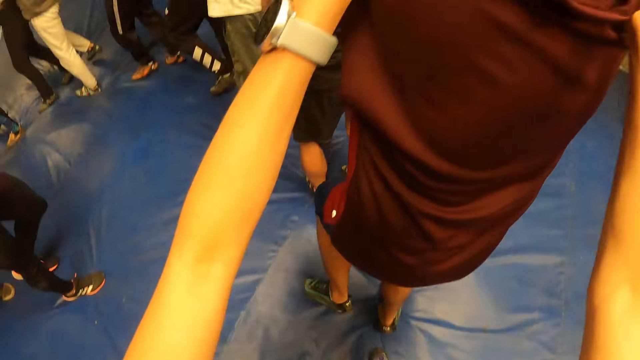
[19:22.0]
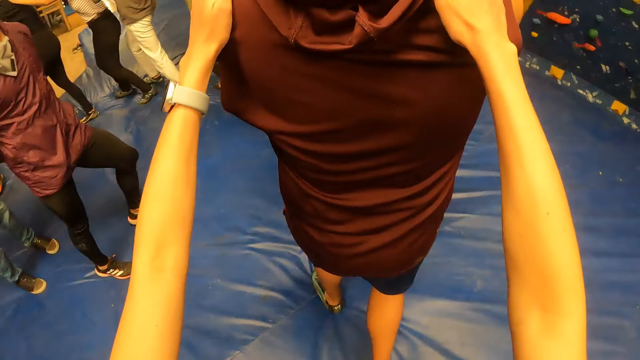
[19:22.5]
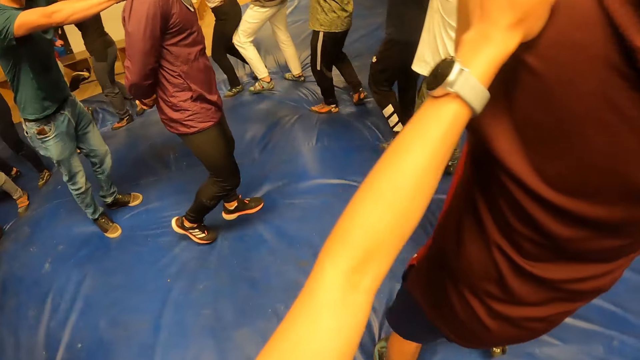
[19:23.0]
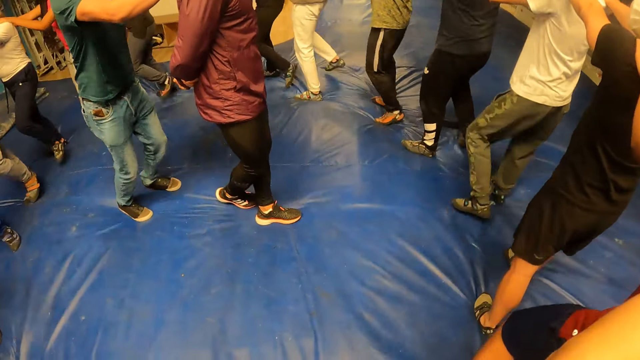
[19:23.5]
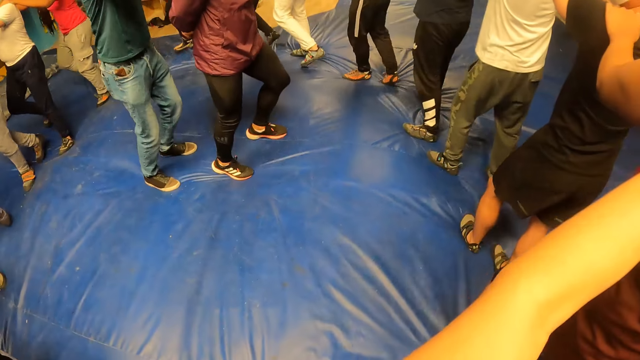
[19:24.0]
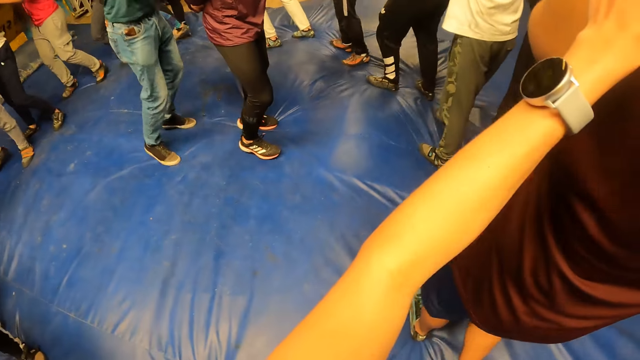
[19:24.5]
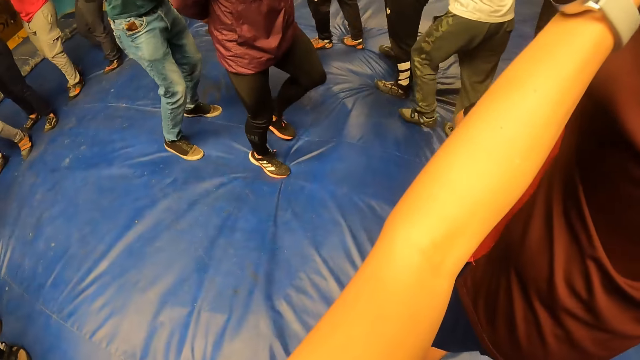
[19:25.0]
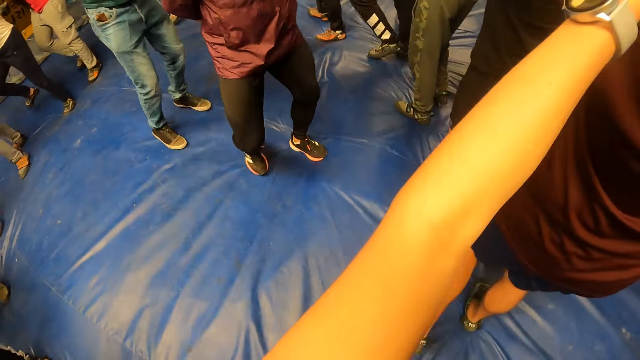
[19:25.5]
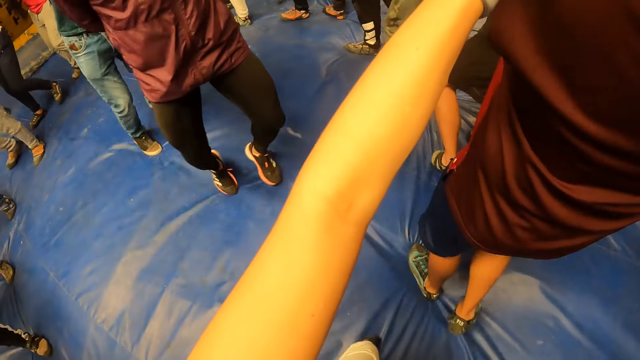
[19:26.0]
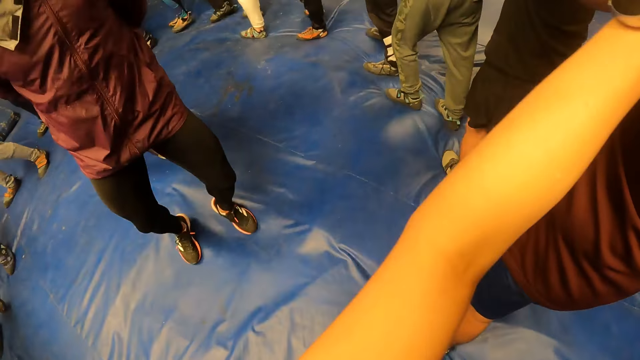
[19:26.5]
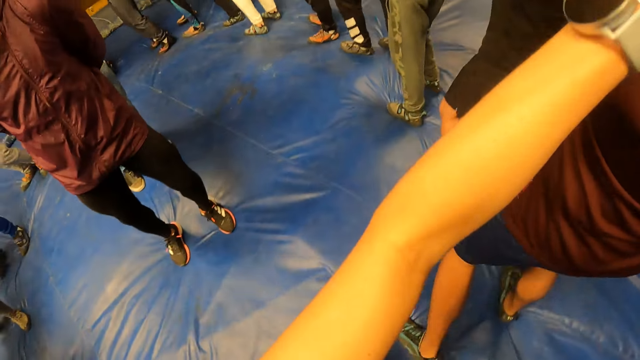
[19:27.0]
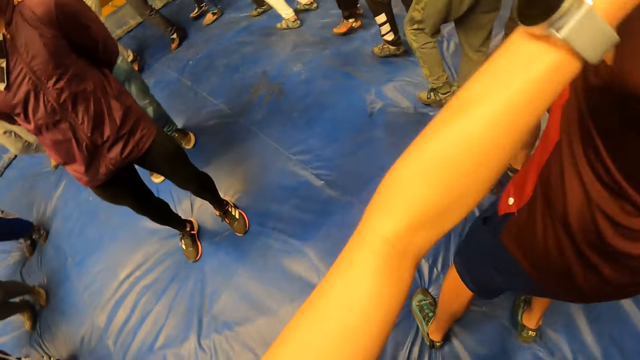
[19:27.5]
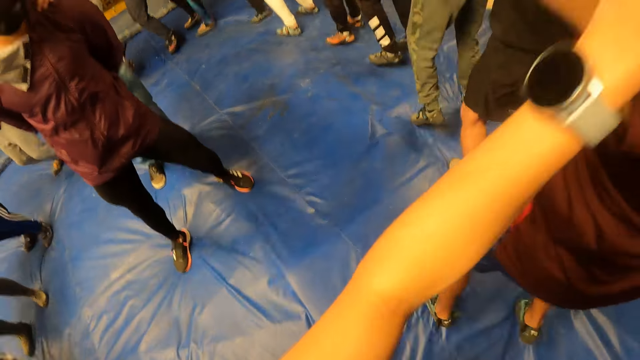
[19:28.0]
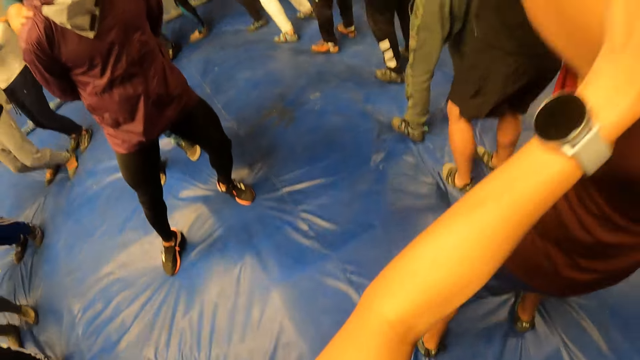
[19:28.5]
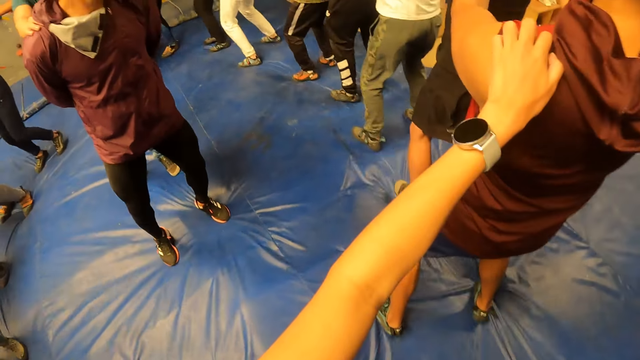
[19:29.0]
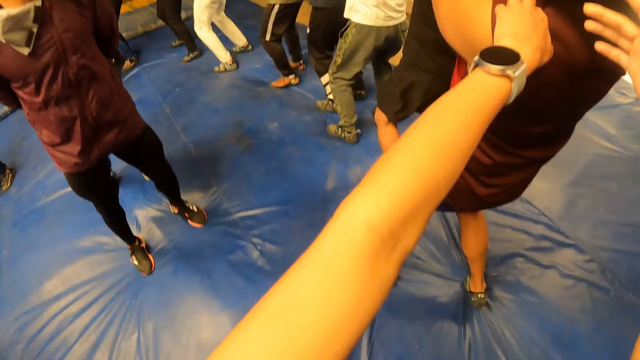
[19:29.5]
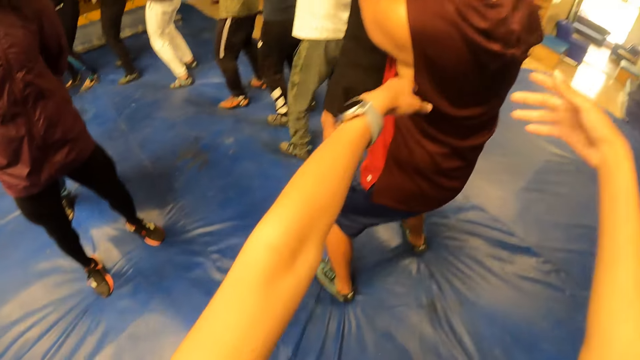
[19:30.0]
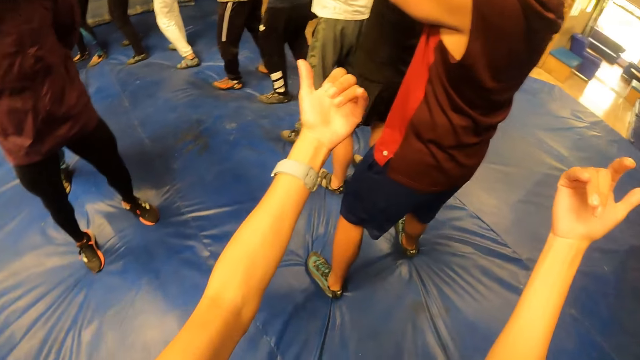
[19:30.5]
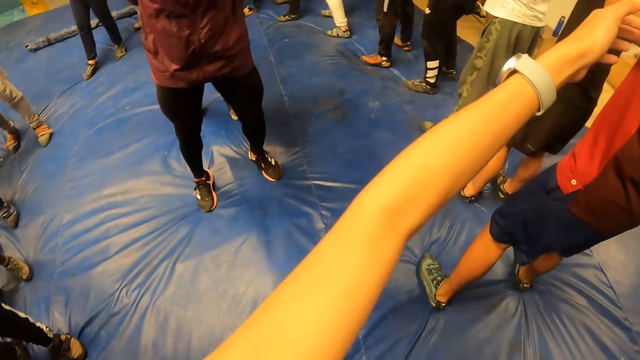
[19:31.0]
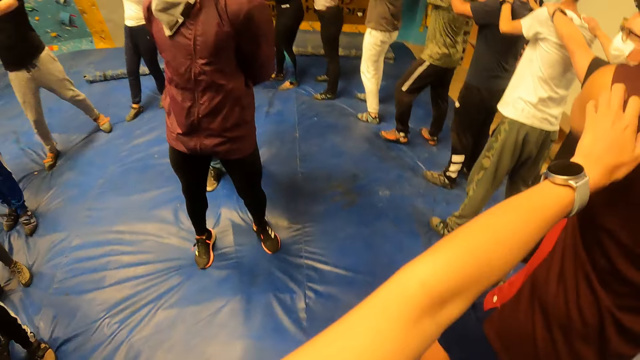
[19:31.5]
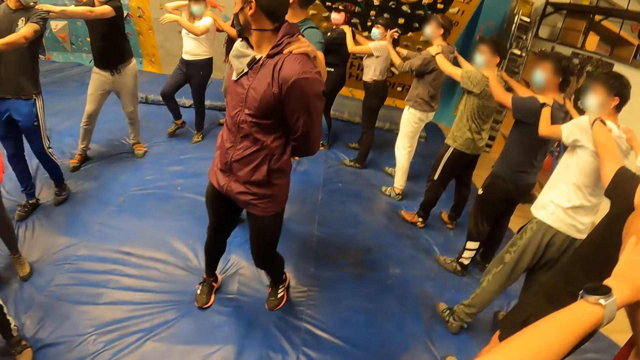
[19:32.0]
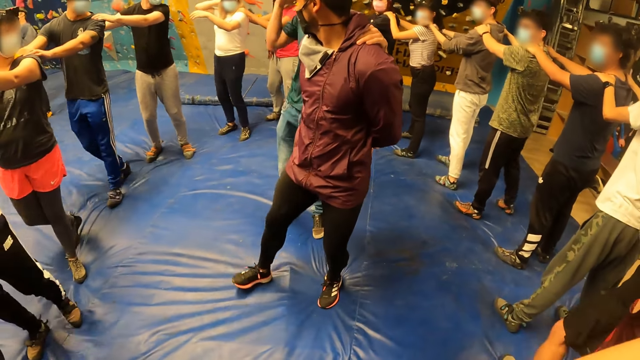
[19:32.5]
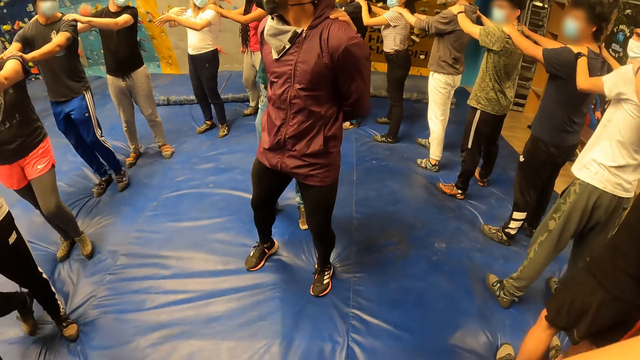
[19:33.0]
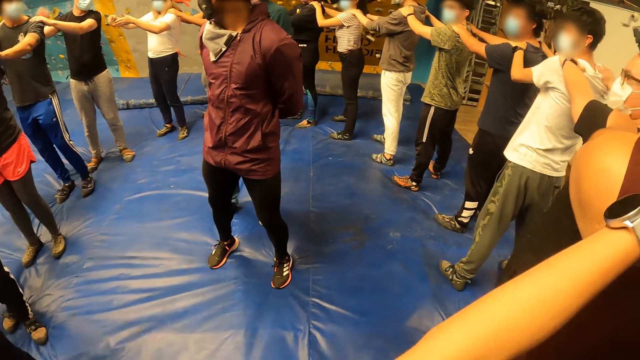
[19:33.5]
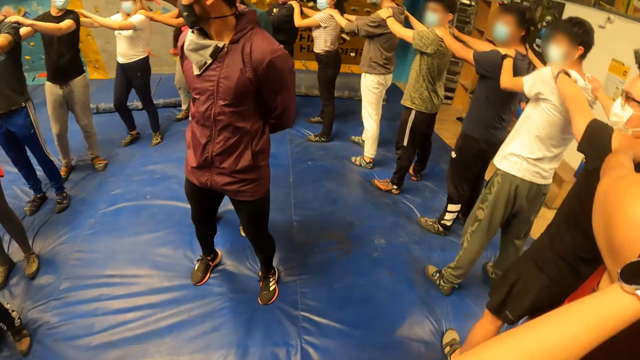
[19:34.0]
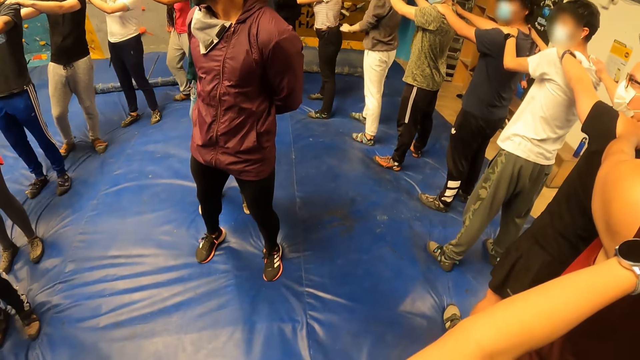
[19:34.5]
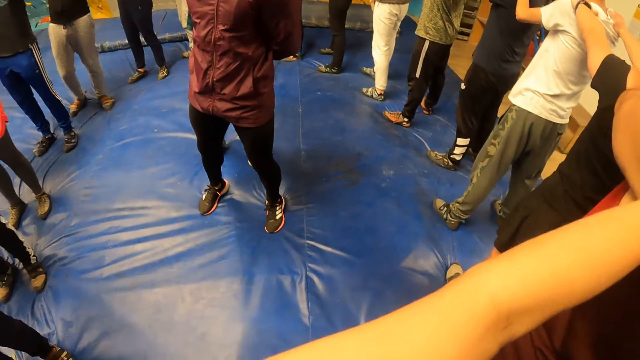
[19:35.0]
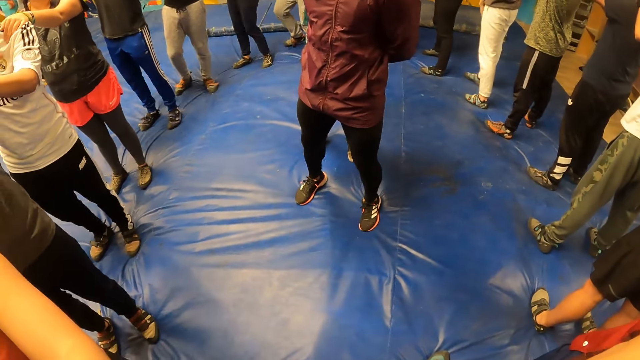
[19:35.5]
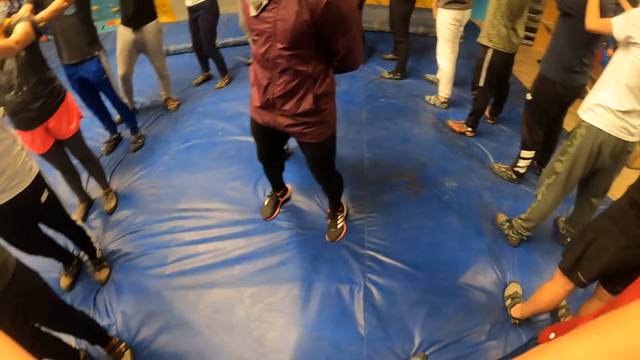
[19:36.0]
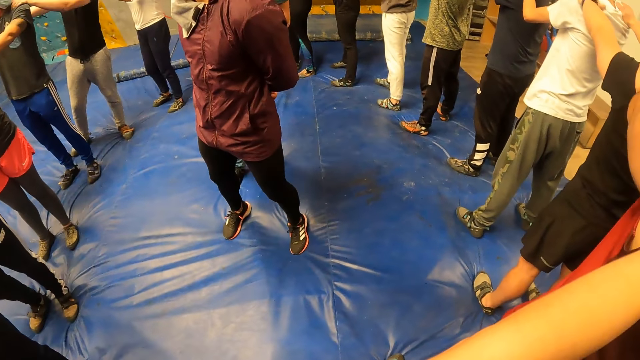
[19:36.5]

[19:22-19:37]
The man exercises on the crash pad. Another man exercises on the crash pad. A man jumps. Another man jumps. The camera wearer exercises with the group of people on the crash pad. They look around. The first man interacts with the camera wearer and the group of people.

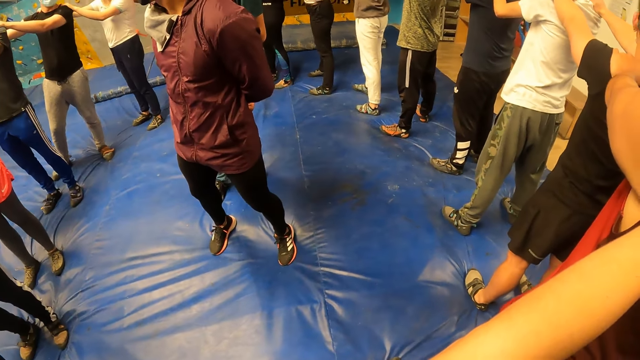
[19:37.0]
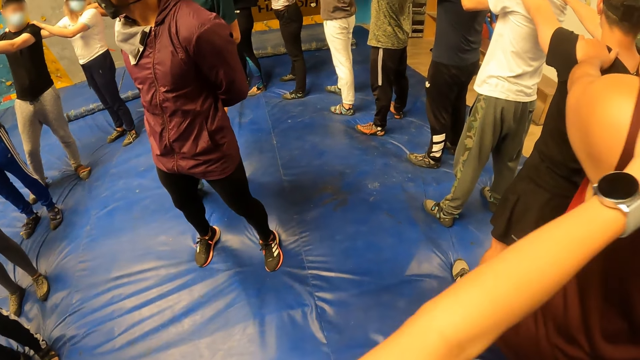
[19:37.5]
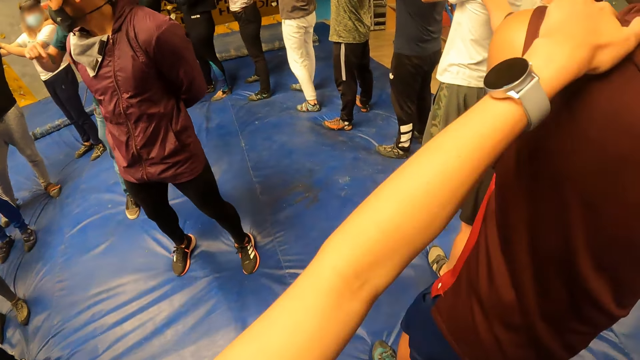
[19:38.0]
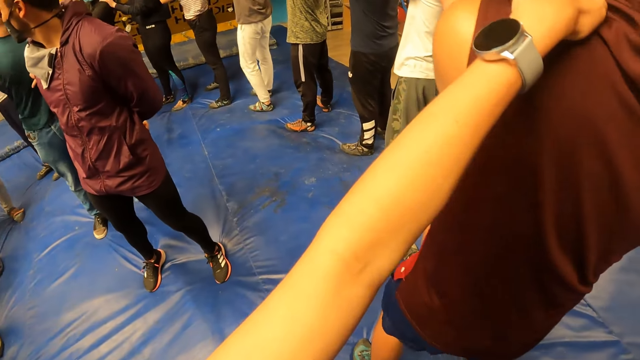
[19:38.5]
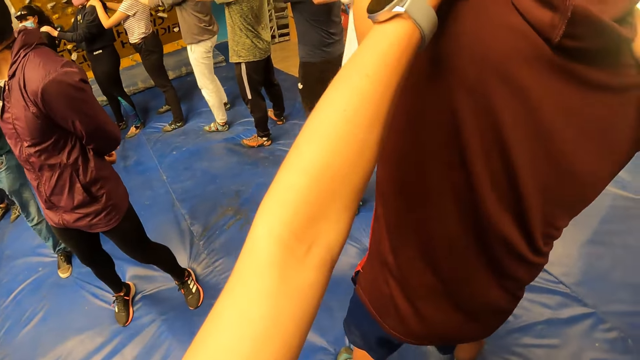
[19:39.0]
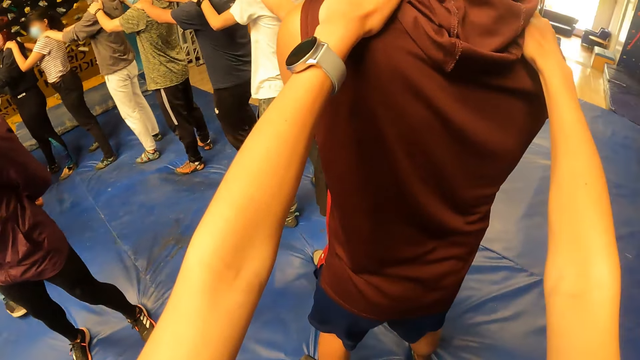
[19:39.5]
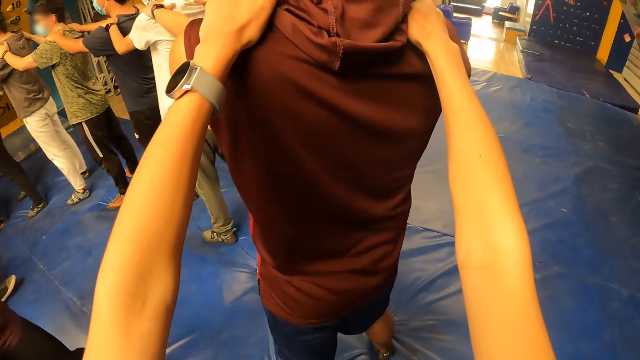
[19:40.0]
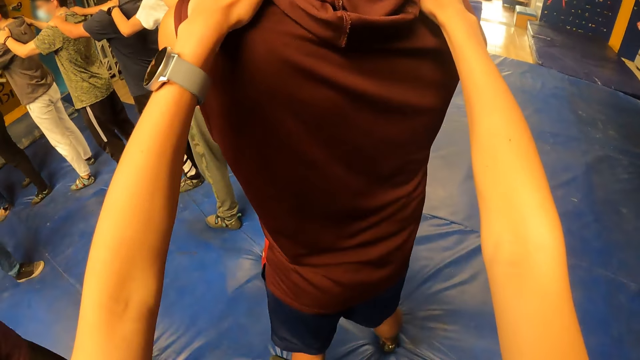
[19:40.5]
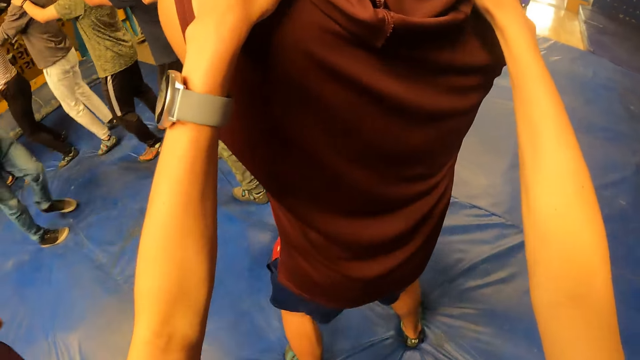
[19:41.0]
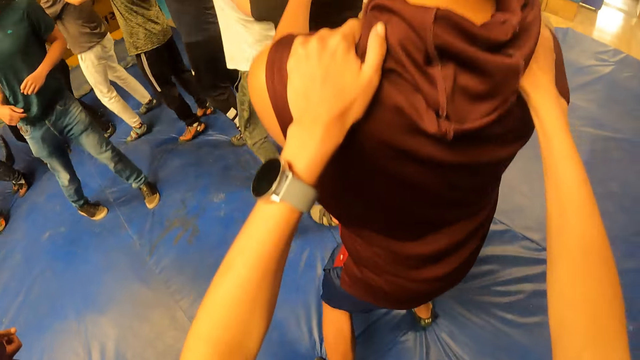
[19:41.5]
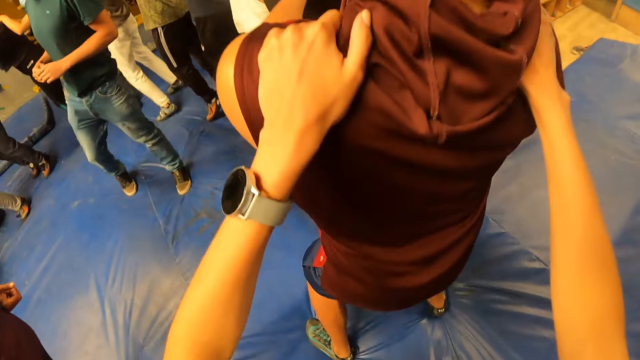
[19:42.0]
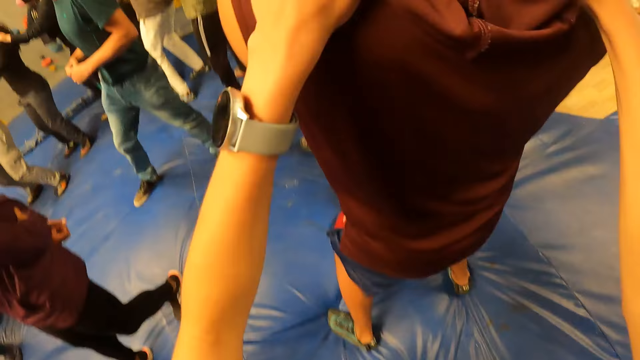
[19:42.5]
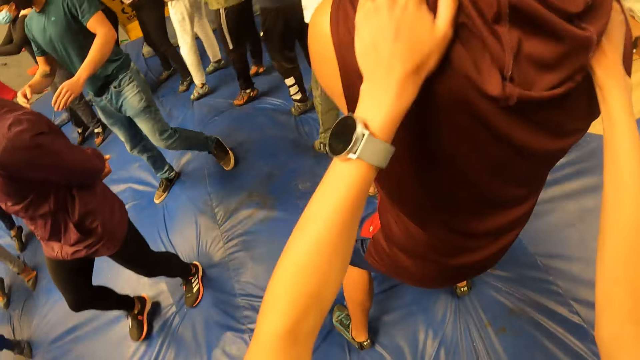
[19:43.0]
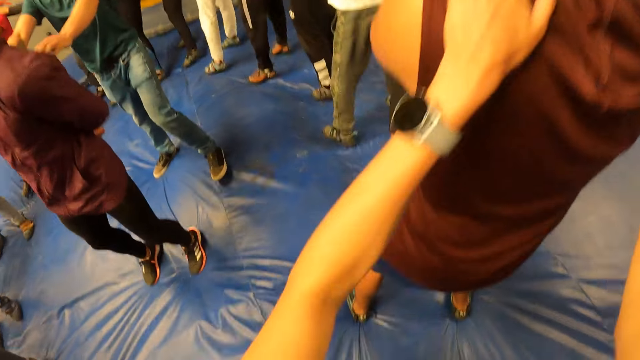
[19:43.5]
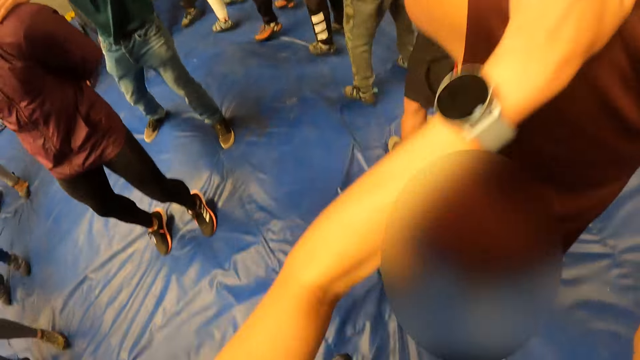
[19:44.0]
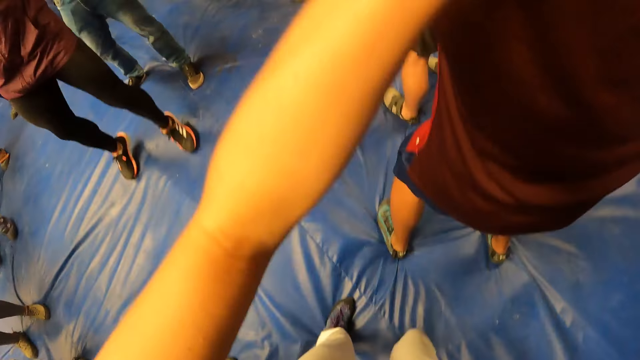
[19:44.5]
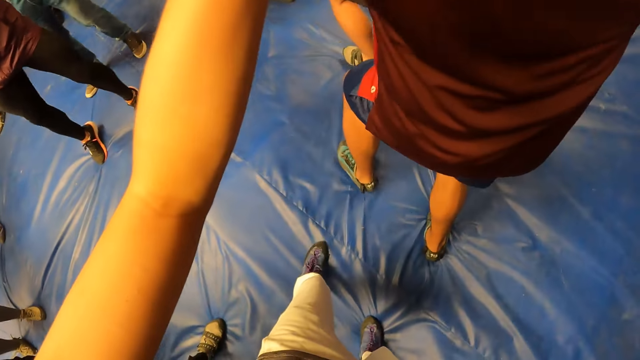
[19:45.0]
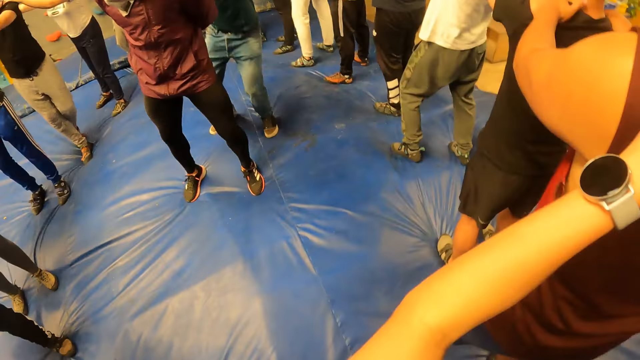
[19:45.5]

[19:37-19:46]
The camera wearer exercises with the group of people on the crash pad. They look down.
